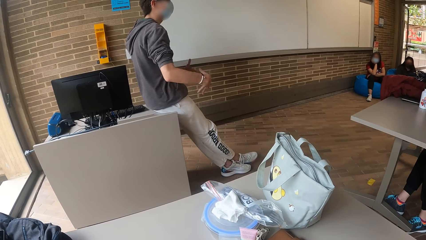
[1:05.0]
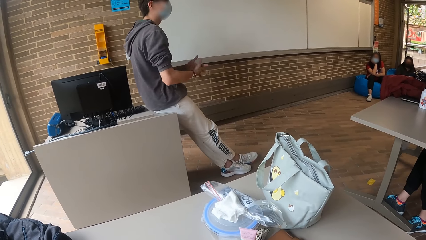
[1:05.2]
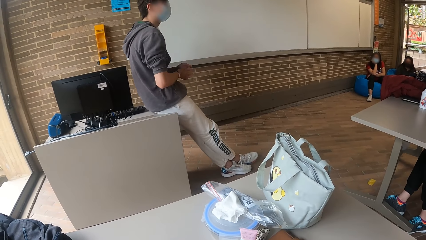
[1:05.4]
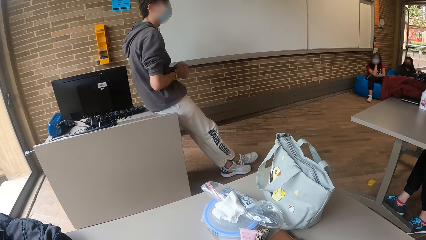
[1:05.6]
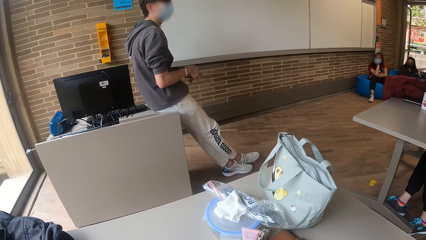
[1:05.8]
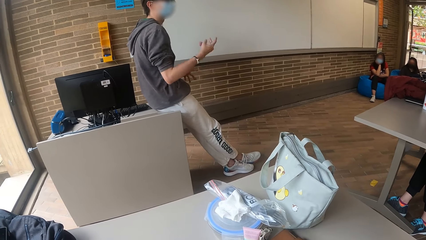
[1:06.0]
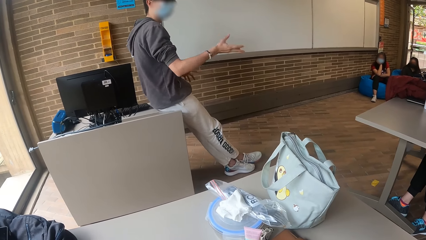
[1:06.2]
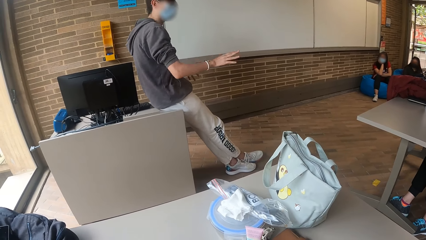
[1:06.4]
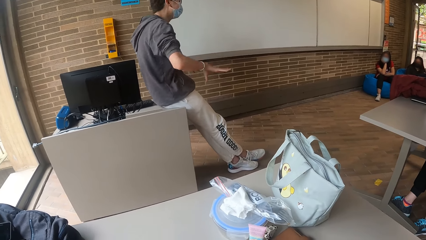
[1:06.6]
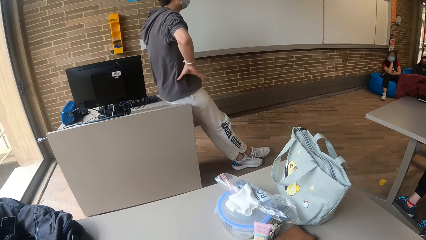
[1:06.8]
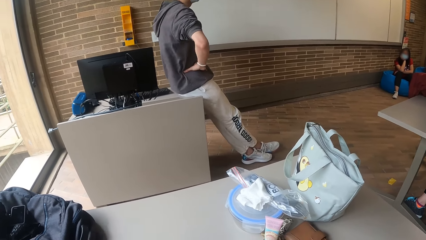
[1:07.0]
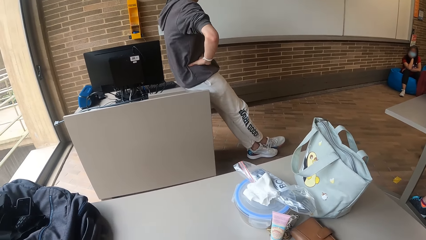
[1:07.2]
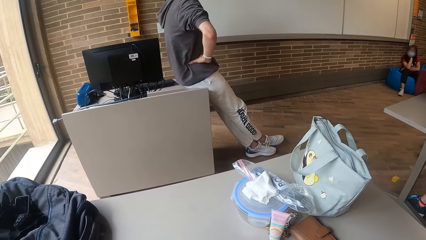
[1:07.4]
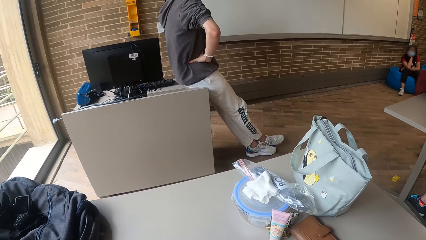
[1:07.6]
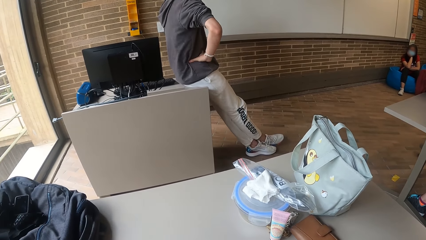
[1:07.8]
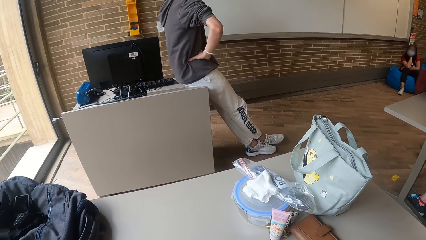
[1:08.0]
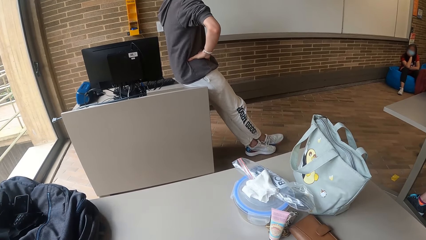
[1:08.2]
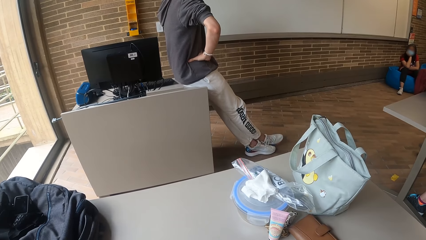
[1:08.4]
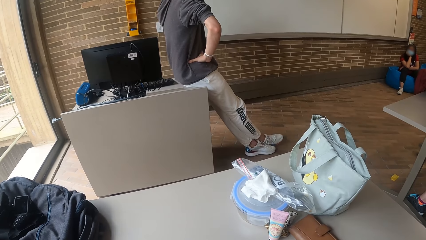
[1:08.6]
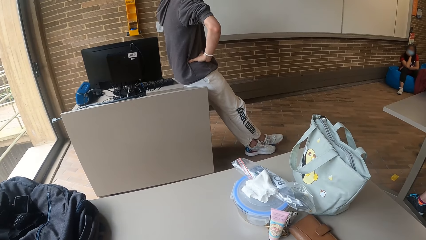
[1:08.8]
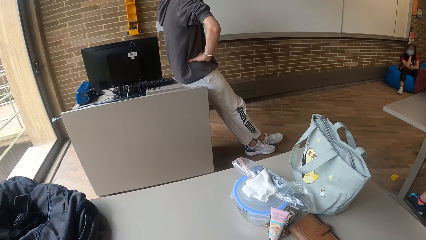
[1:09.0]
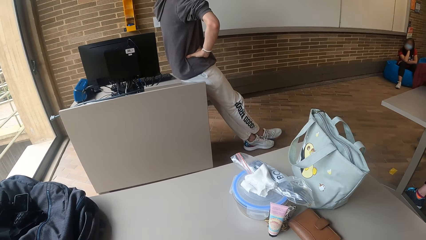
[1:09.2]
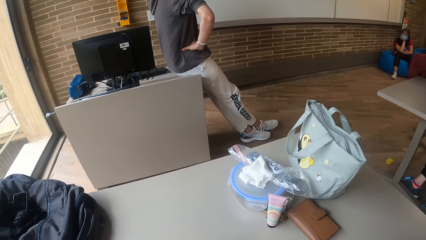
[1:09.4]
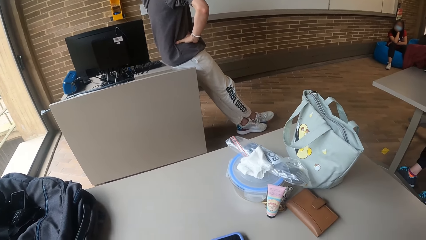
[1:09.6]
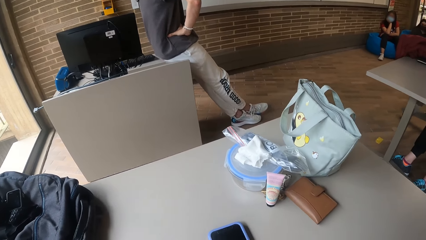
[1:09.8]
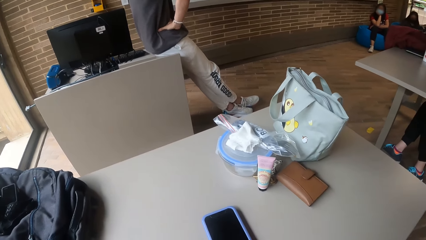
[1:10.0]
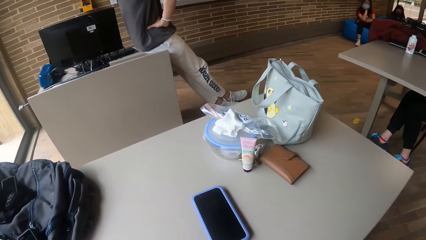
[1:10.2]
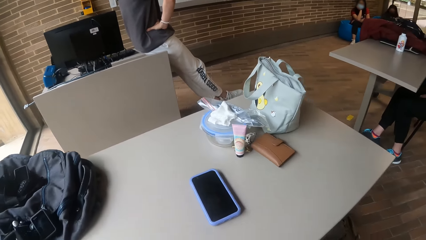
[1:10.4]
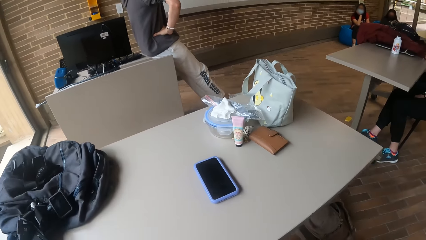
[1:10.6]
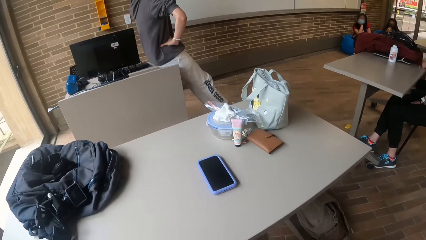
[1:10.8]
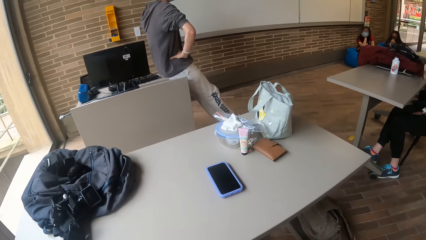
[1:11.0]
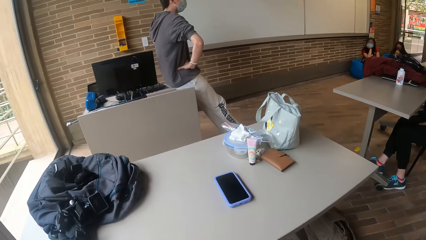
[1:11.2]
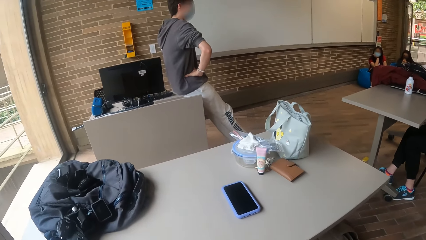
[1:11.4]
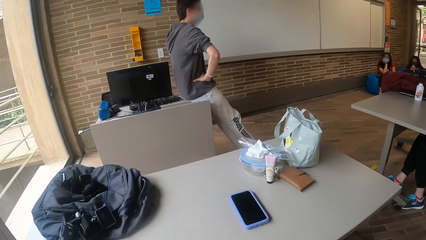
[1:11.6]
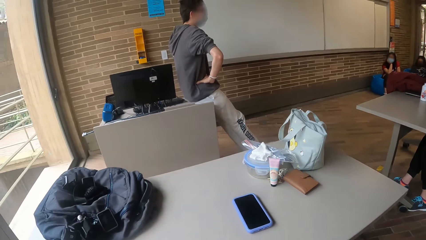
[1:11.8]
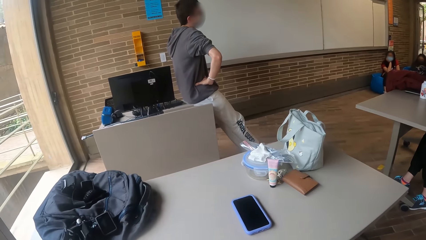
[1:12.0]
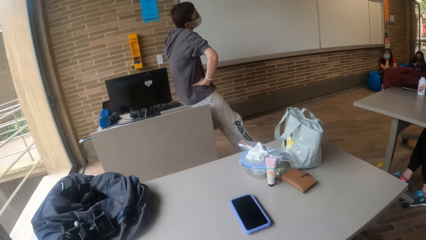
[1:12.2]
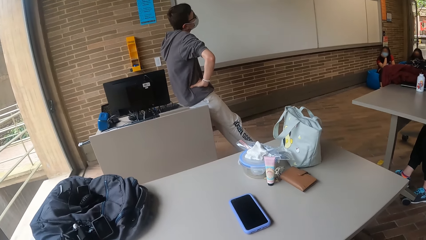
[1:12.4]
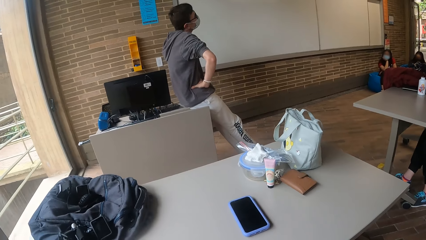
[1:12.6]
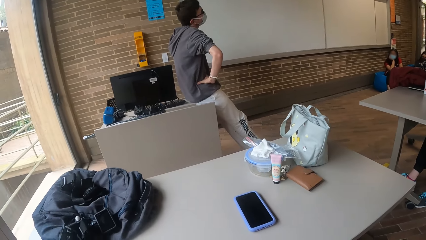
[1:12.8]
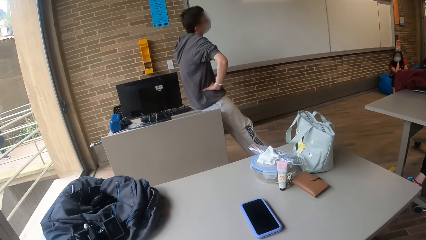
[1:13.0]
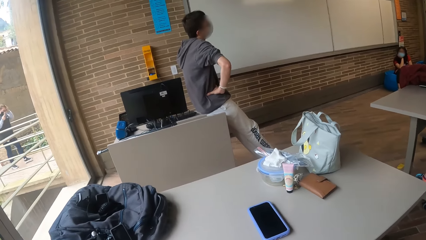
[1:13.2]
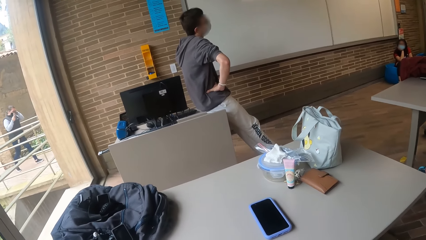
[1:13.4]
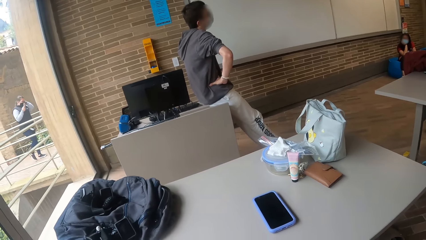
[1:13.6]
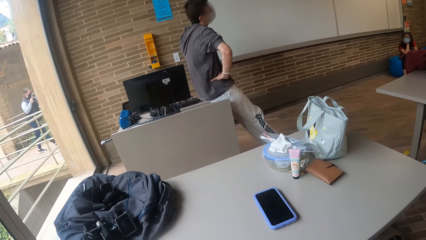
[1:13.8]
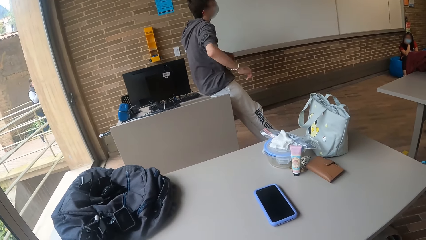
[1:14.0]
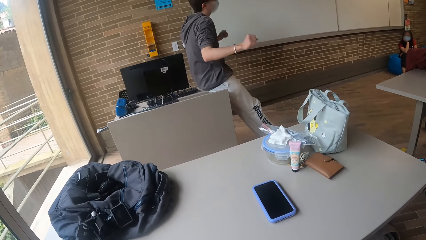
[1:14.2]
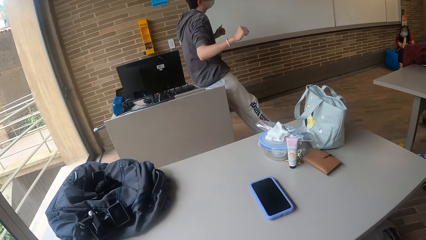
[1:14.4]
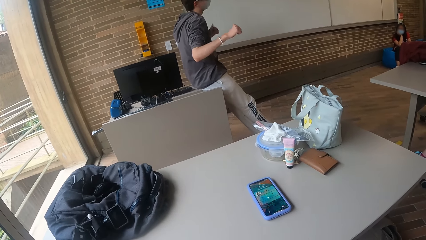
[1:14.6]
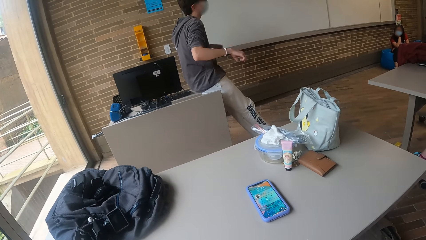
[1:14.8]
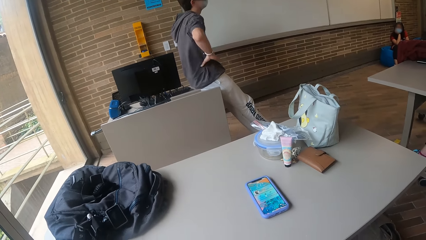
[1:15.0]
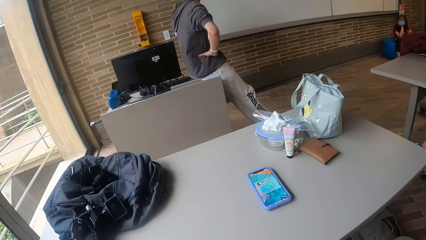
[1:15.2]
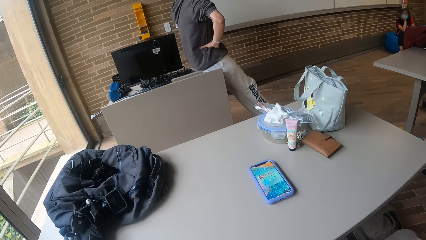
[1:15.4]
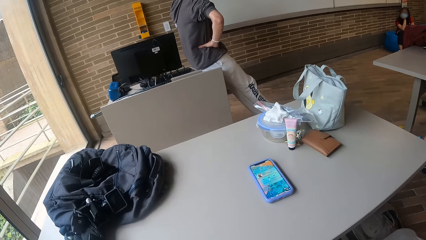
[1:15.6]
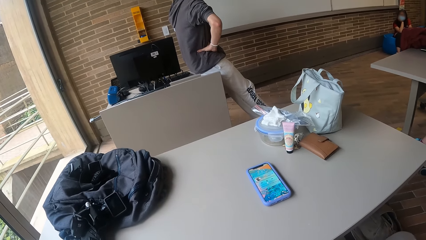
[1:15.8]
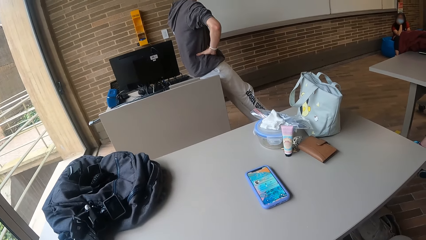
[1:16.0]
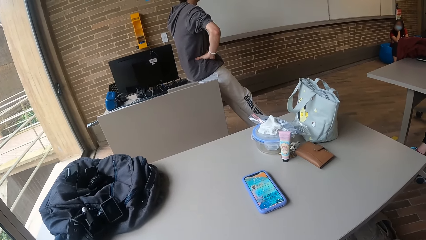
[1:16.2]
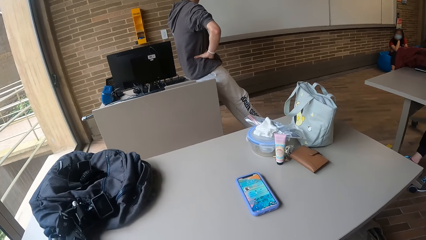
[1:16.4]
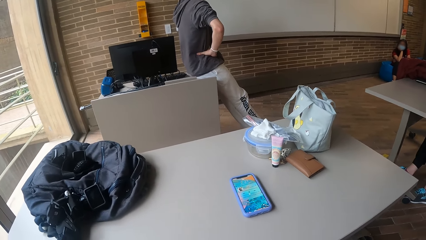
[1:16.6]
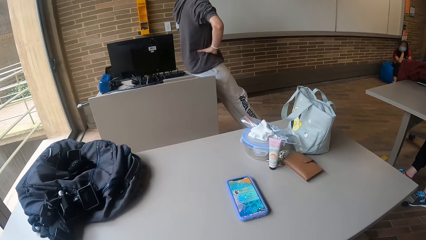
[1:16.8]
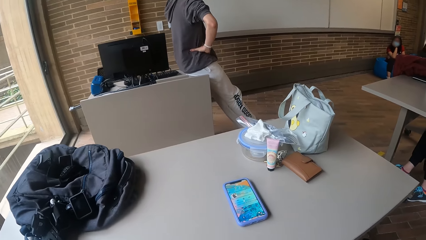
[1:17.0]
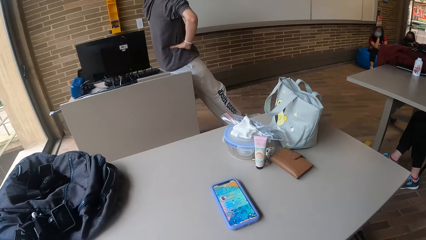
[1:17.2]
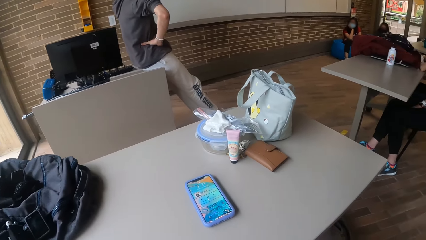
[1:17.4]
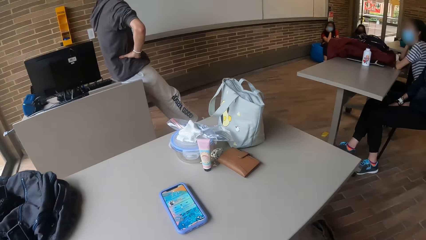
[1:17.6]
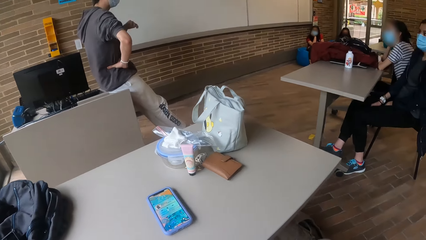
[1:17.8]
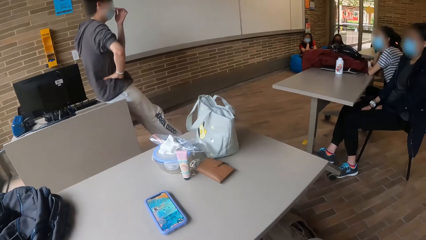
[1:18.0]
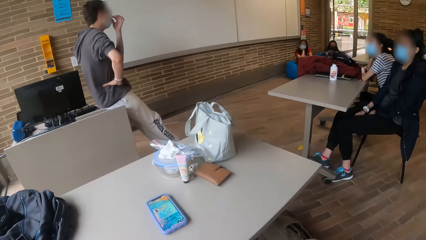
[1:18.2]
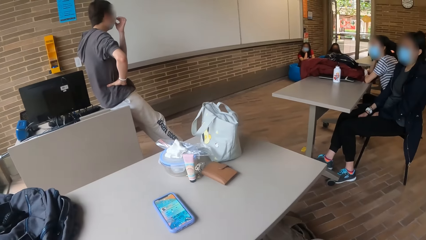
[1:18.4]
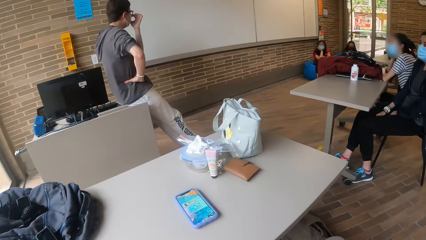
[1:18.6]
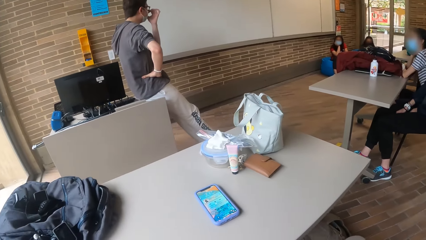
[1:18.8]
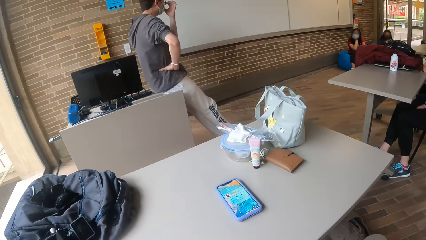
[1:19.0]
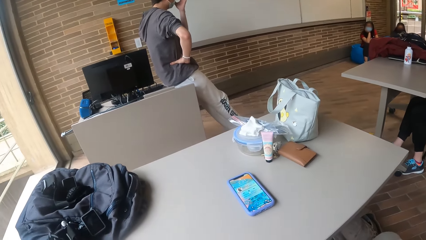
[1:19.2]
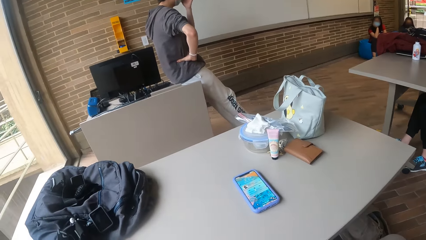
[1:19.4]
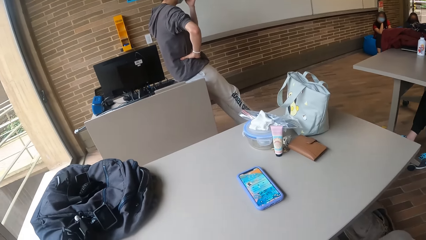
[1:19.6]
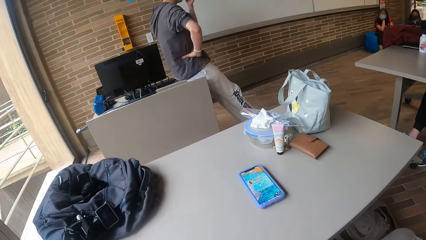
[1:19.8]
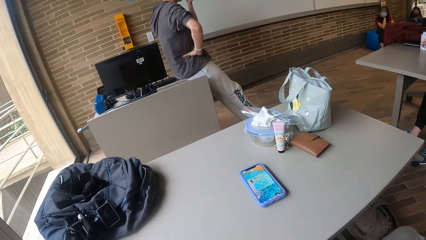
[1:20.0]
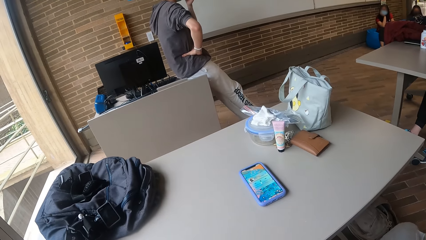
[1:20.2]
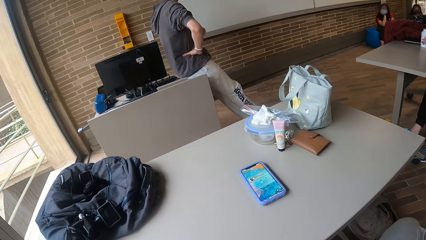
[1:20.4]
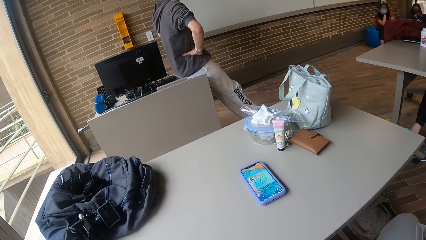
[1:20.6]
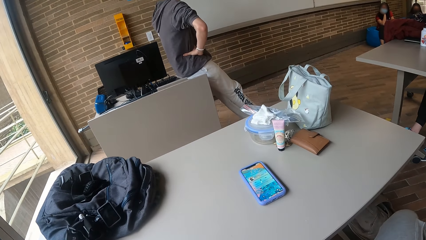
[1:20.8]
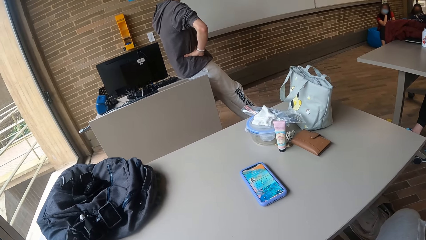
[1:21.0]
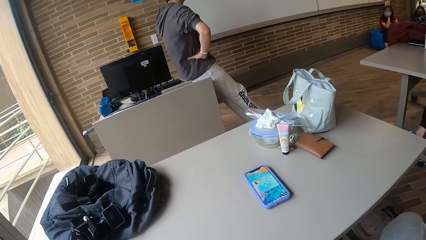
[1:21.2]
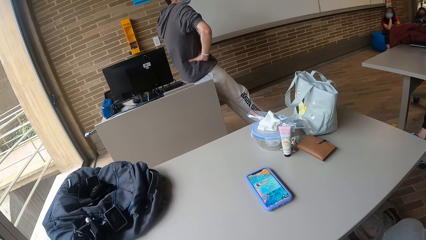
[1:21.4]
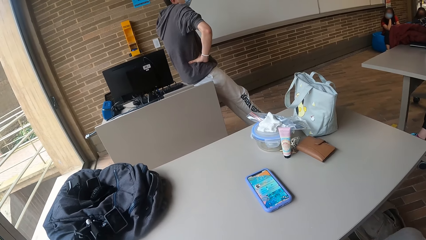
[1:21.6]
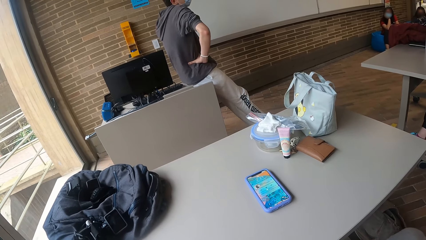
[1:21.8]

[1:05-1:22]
A person holds his waist. The camera wearer looks at the phone.
